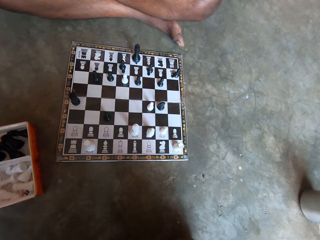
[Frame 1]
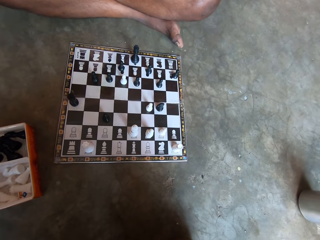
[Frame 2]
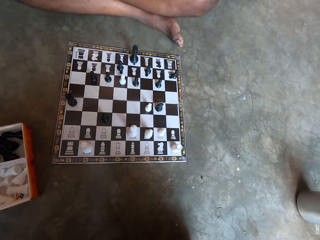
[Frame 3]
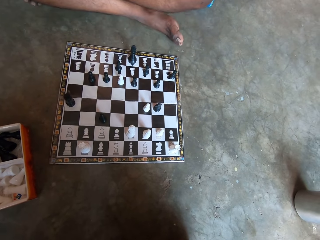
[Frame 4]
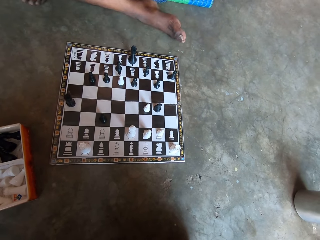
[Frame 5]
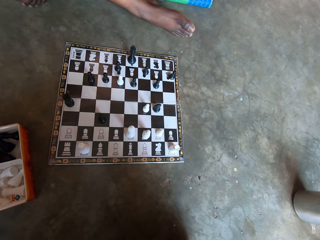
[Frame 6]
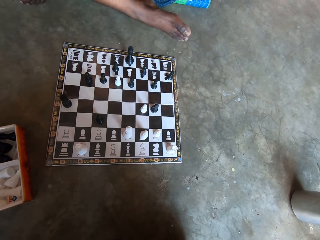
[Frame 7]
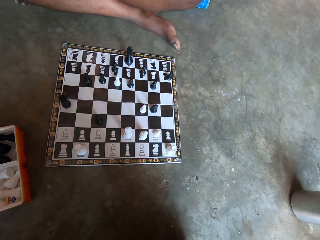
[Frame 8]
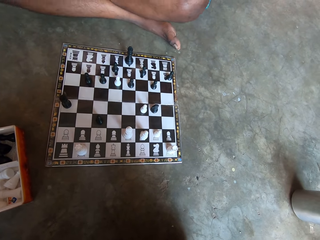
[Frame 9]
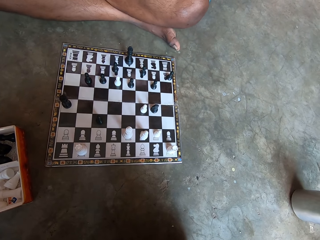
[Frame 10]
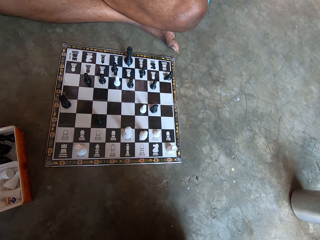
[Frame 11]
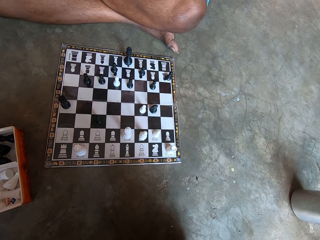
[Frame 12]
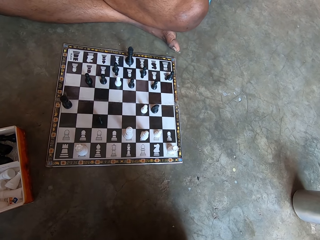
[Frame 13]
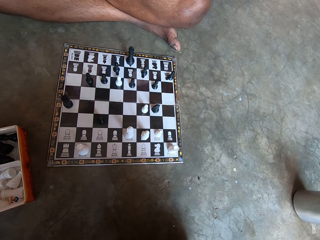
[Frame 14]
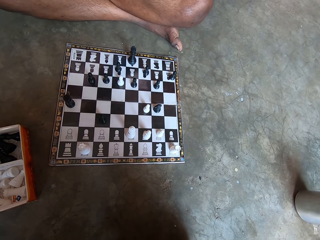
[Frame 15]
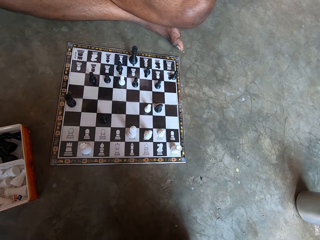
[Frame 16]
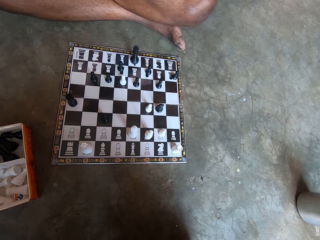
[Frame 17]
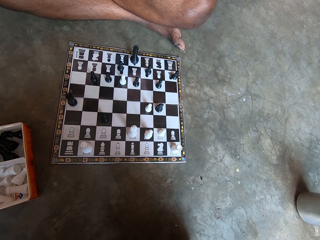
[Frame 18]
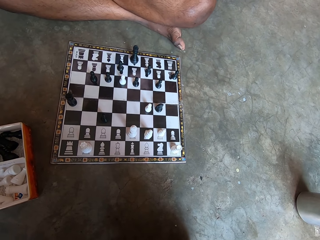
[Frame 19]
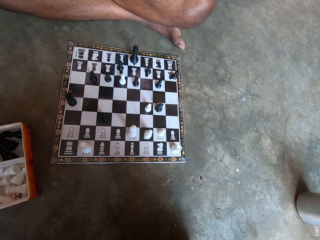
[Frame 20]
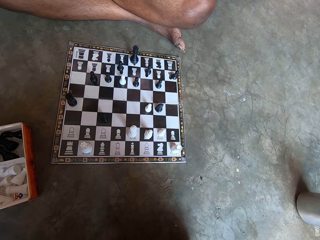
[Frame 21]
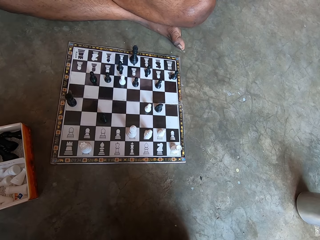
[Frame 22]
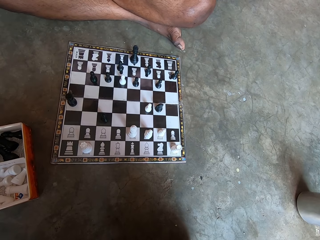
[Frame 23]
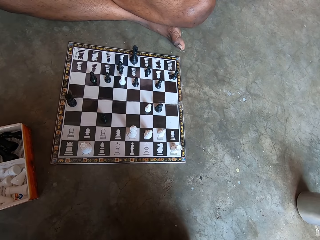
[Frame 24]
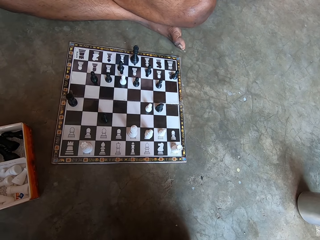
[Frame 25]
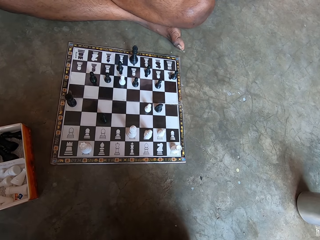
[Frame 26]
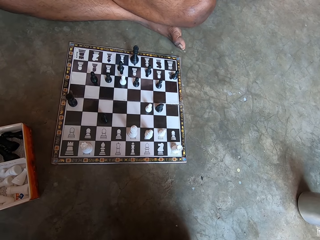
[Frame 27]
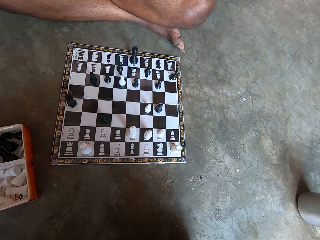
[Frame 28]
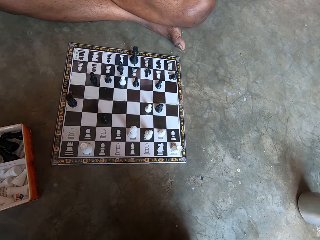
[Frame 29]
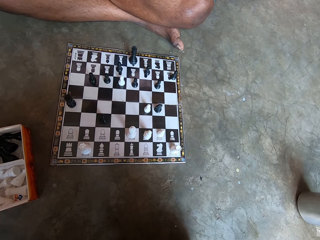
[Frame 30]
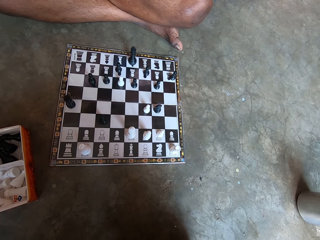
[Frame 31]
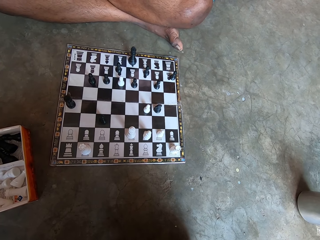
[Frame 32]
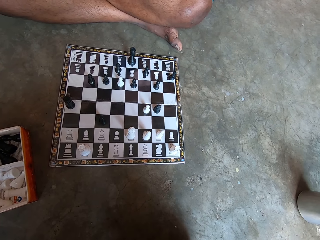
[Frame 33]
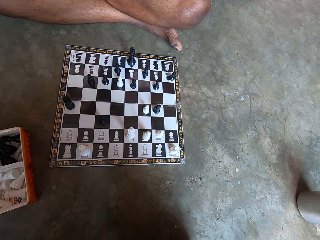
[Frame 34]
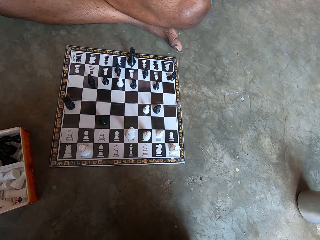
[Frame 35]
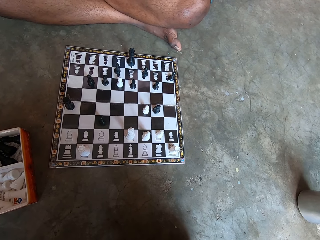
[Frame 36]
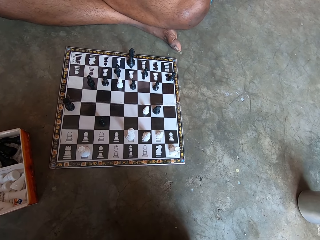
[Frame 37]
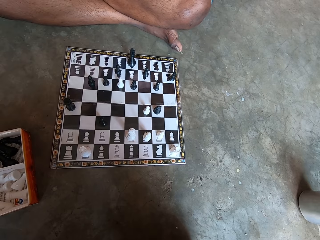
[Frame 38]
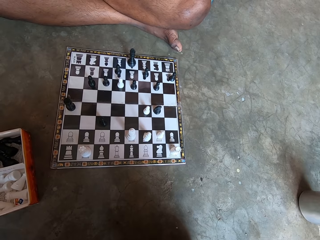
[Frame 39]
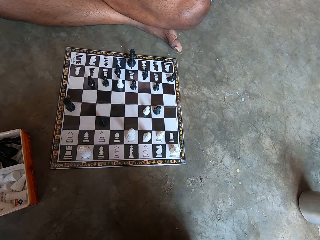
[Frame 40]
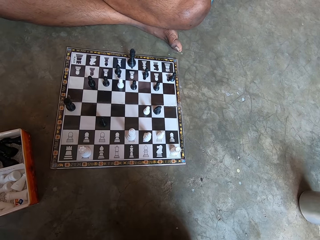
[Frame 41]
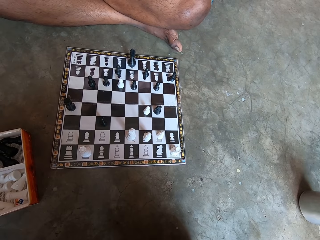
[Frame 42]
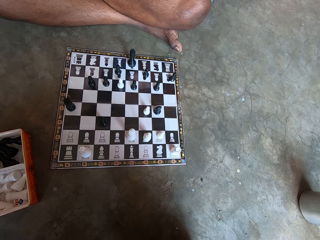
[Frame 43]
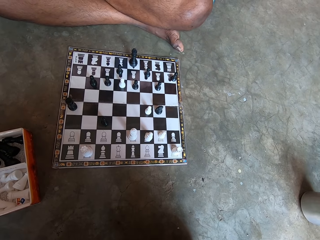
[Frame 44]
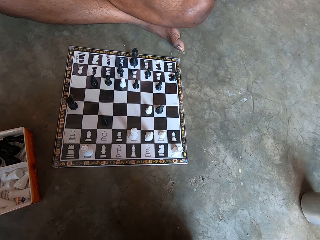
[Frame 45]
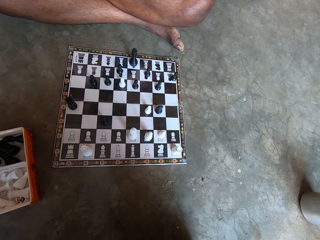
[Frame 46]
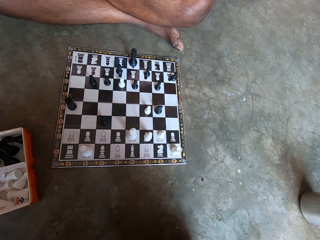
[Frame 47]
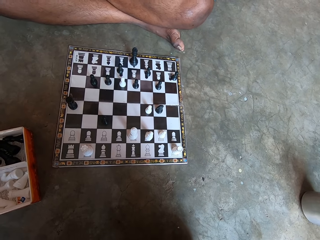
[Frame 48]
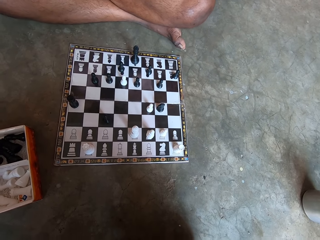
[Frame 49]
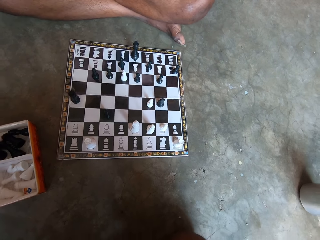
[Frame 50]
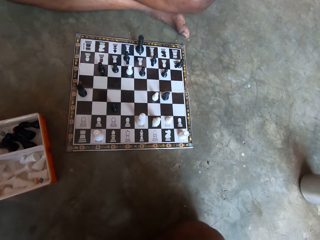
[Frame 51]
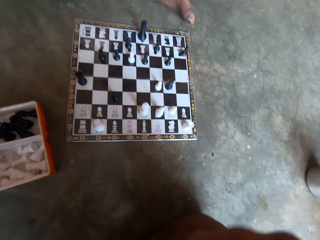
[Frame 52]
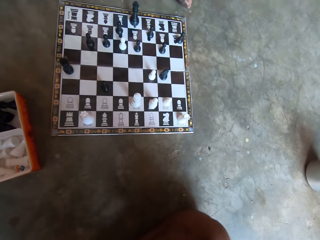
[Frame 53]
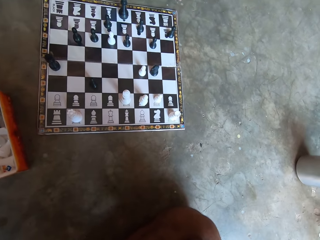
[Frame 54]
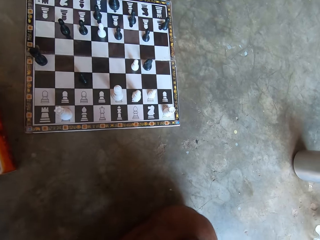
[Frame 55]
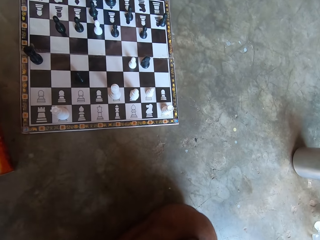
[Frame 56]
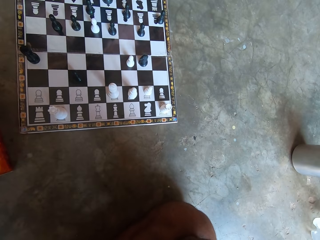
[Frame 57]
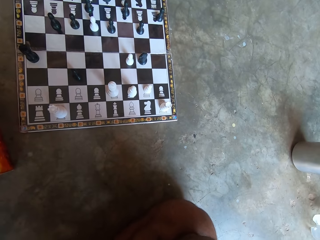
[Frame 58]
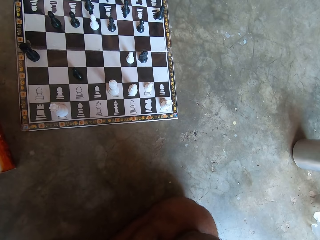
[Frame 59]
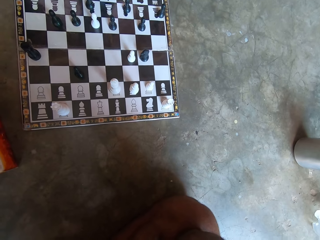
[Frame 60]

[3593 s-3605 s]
A man moves the legs. The camera wearer looks at the chess board.

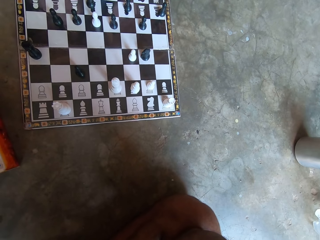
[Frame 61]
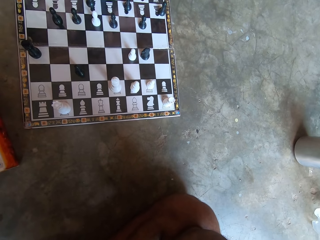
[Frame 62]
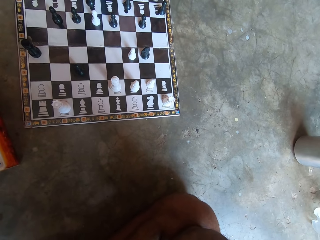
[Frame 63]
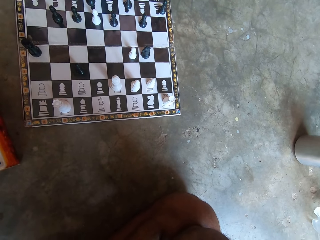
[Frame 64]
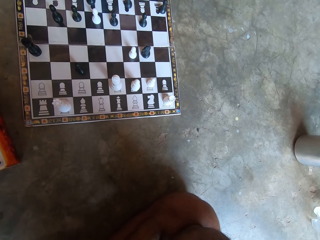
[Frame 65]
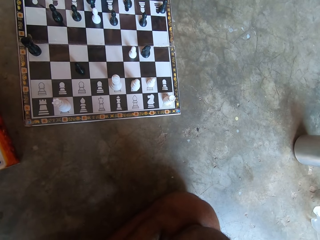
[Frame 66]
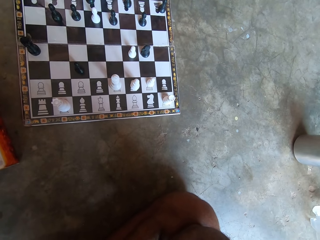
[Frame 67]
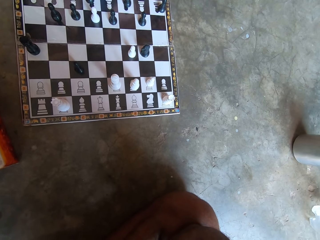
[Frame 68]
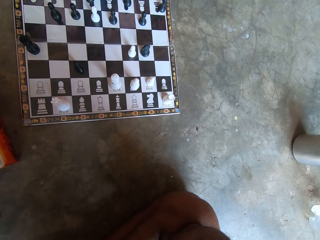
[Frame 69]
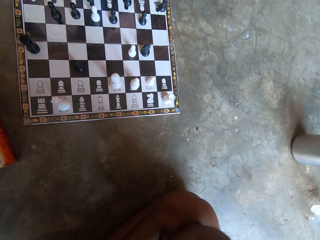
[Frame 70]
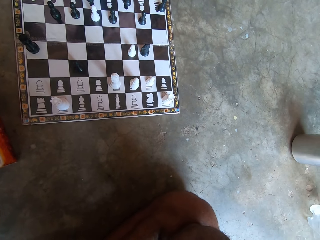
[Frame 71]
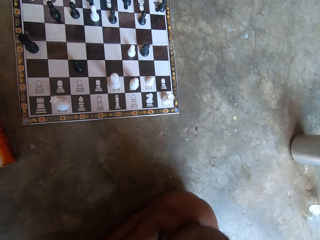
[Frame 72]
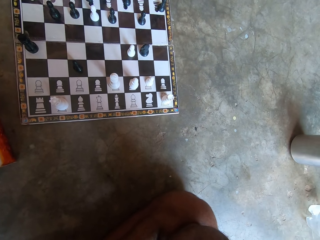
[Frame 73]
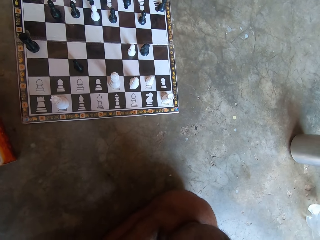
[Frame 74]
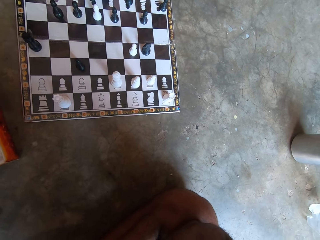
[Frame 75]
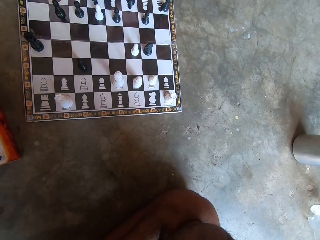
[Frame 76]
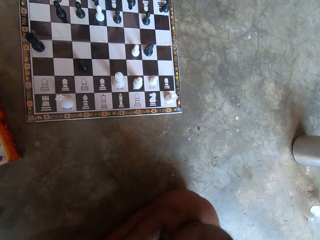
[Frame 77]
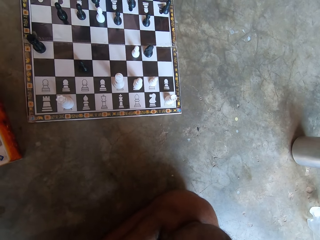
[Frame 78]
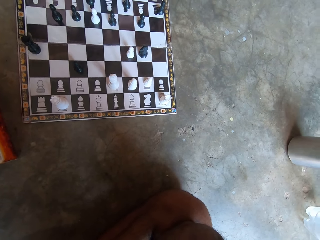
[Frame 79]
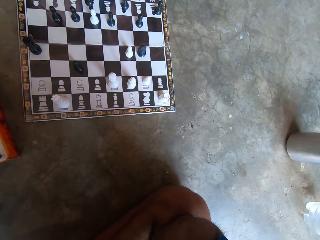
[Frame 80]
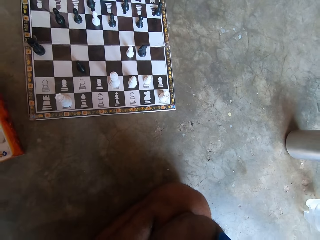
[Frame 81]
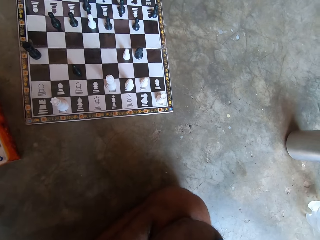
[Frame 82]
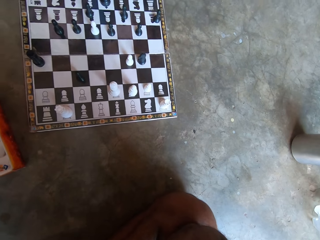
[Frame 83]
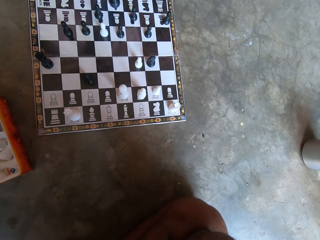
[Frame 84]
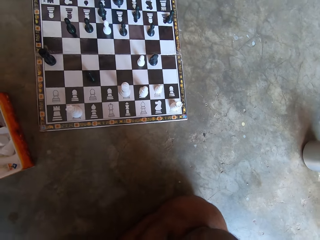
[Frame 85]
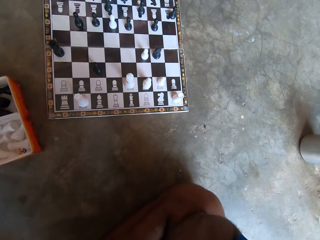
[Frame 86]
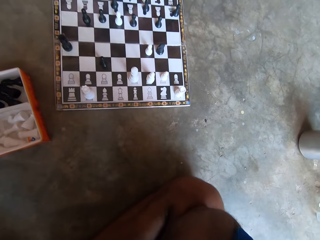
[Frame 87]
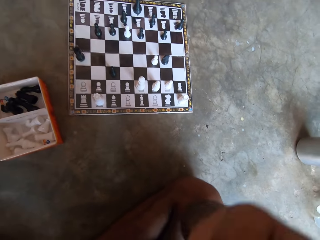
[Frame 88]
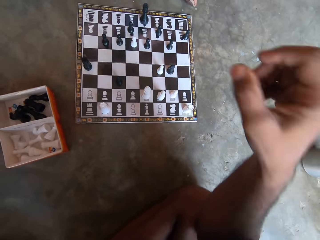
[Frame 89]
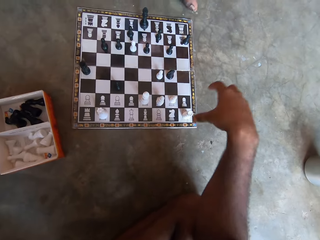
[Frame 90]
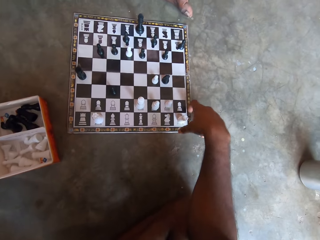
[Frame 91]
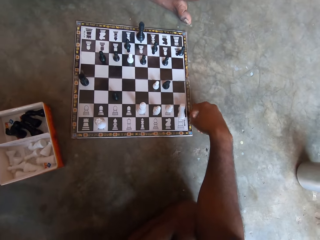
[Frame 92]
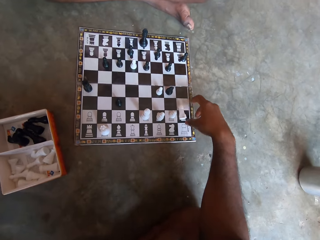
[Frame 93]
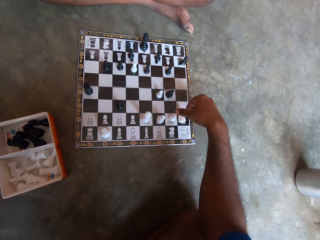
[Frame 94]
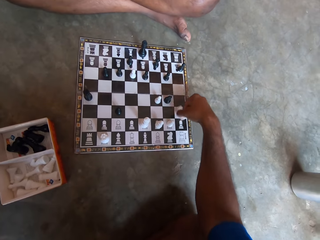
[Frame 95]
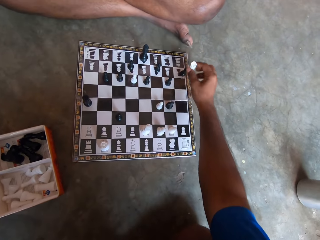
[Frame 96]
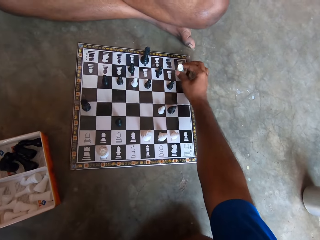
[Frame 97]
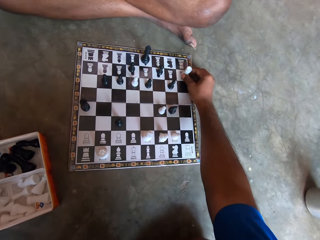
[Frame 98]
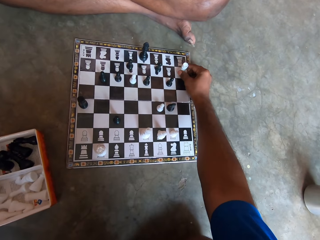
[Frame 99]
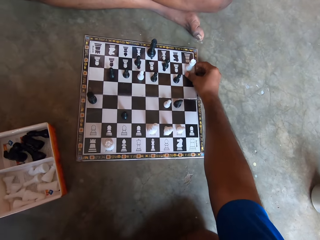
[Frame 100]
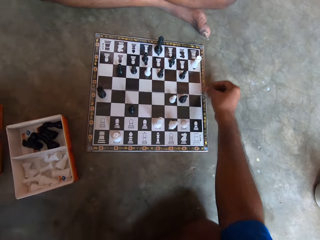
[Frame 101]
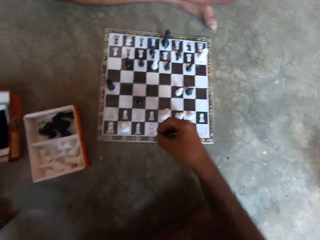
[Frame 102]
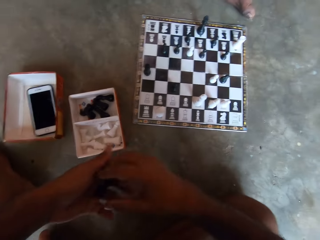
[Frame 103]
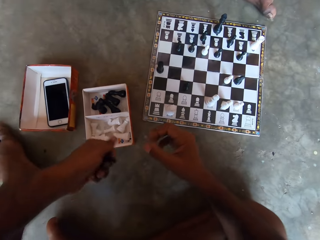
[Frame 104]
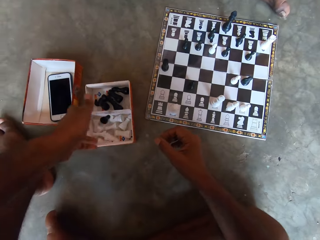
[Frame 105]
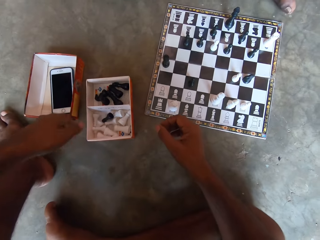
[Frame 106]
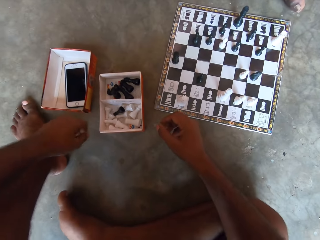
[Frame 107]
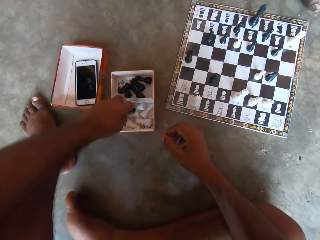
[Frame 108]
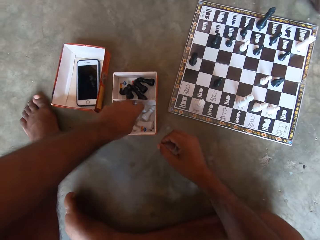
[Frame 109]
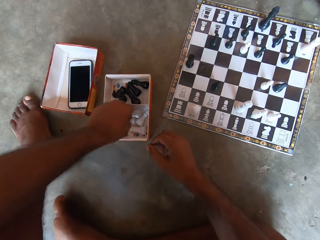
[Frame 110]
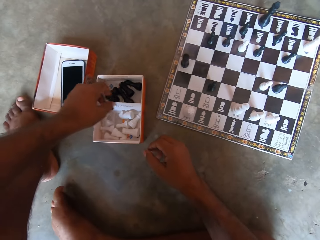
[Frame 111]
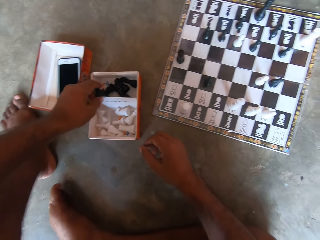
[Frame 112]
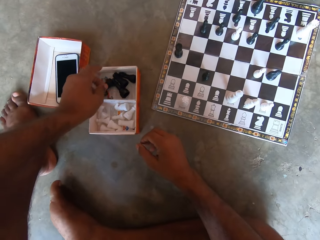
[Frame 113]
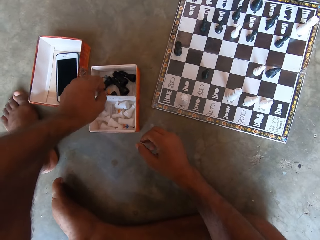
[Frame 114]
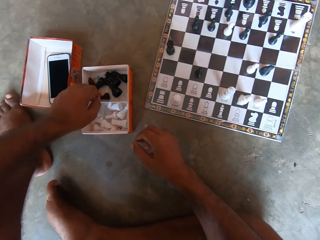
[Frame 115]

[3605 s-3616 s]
The camera wearer moves a white chess piece on the chess board. He picks up a black chess piece from the chess board. He passes the black chess piece from his right hand to his left hand. He throws the black chess piece into the carton box on the floor. He puts the chess piece in the box. He moves the black chess piece in the box.
